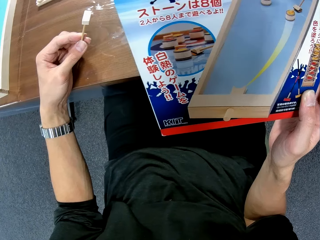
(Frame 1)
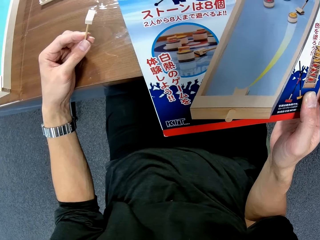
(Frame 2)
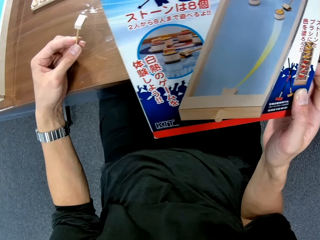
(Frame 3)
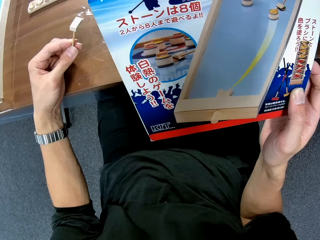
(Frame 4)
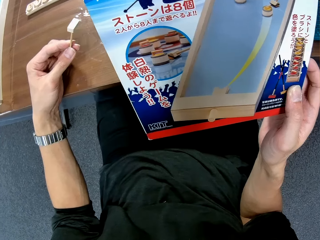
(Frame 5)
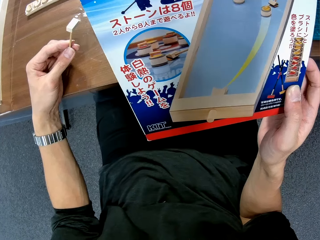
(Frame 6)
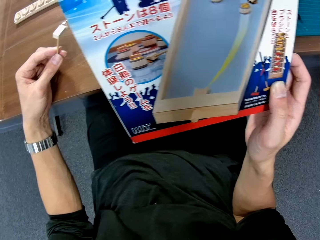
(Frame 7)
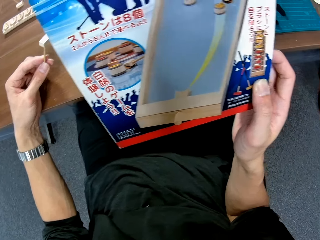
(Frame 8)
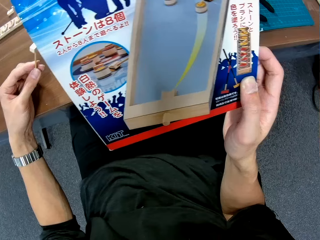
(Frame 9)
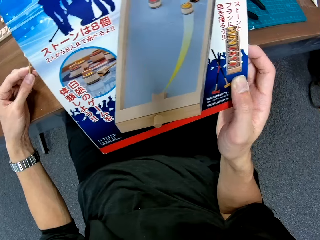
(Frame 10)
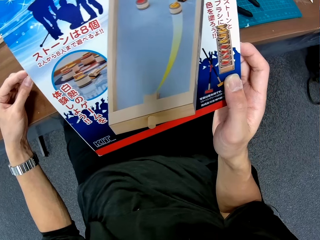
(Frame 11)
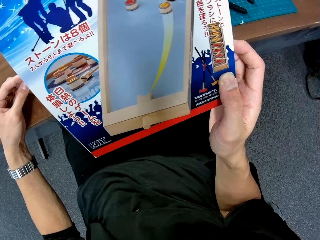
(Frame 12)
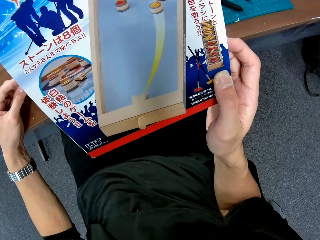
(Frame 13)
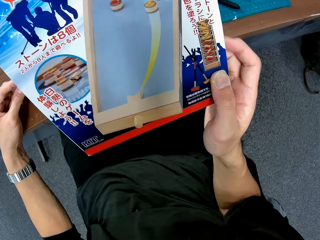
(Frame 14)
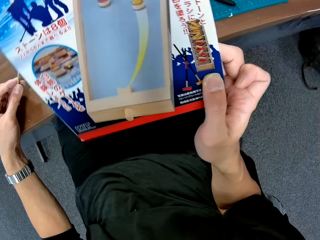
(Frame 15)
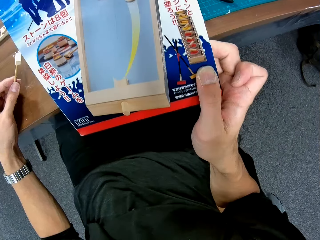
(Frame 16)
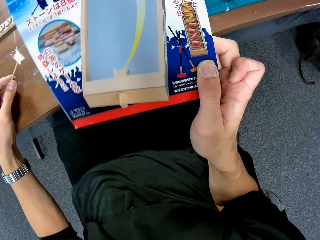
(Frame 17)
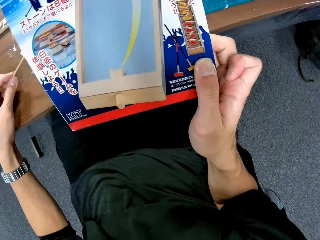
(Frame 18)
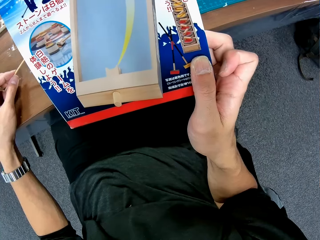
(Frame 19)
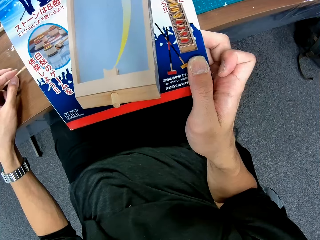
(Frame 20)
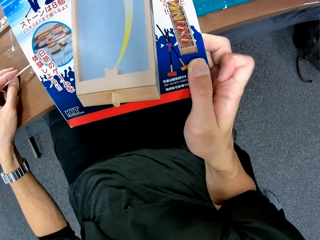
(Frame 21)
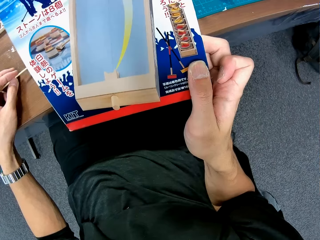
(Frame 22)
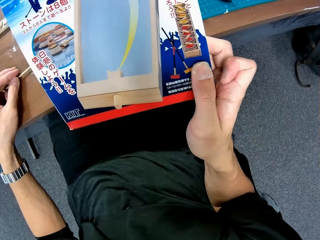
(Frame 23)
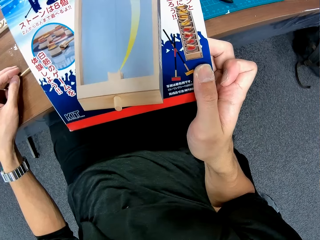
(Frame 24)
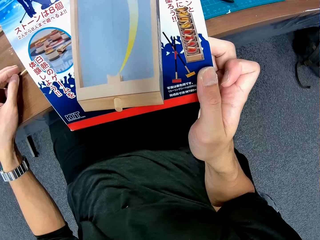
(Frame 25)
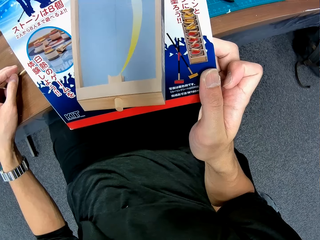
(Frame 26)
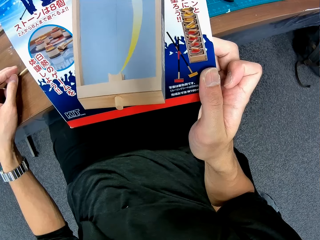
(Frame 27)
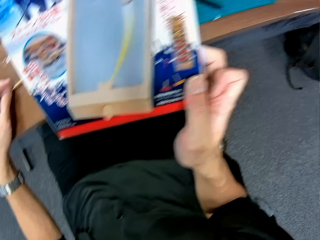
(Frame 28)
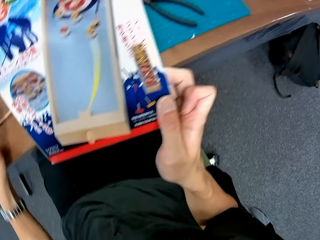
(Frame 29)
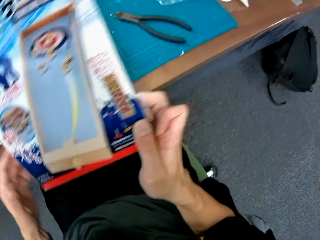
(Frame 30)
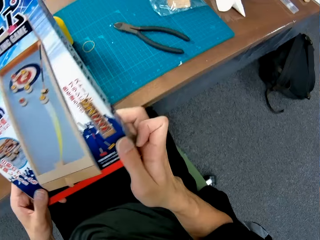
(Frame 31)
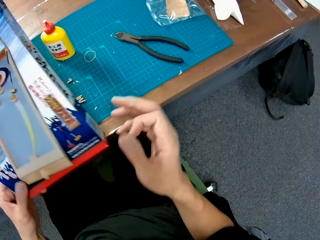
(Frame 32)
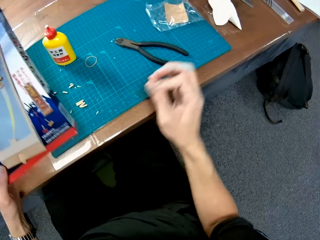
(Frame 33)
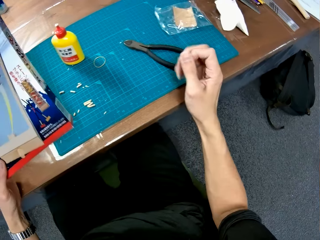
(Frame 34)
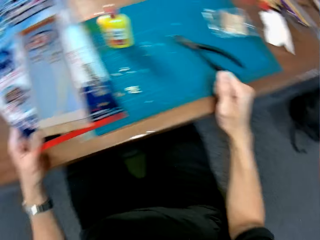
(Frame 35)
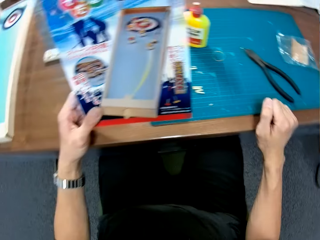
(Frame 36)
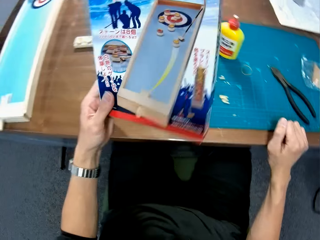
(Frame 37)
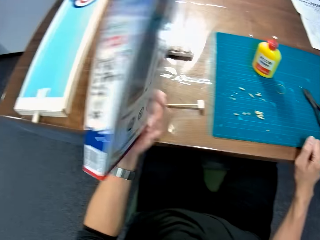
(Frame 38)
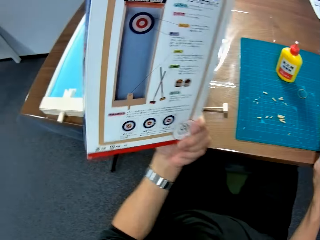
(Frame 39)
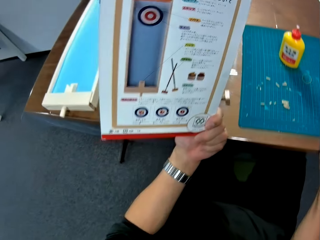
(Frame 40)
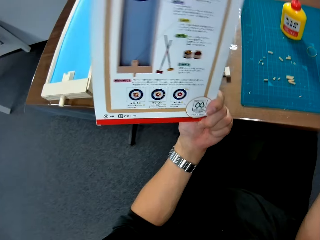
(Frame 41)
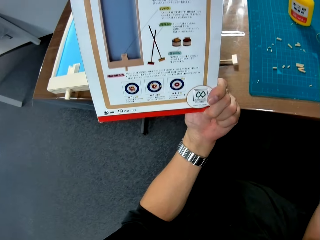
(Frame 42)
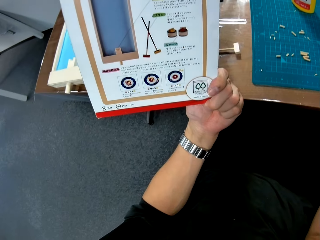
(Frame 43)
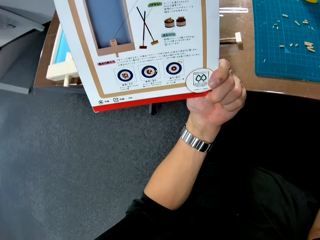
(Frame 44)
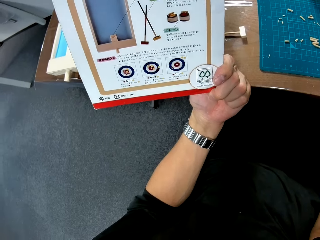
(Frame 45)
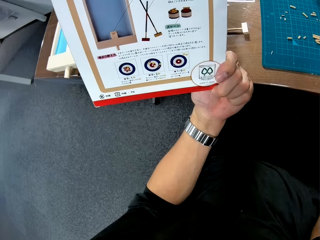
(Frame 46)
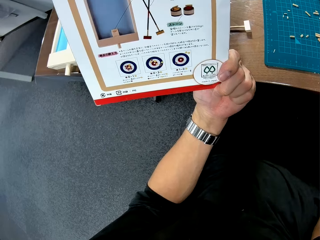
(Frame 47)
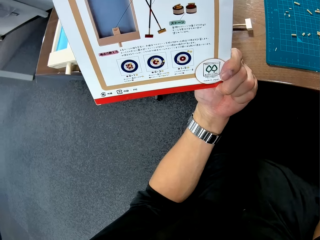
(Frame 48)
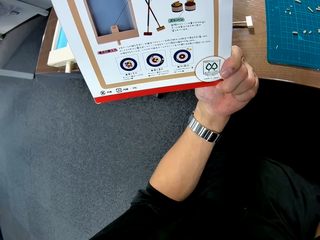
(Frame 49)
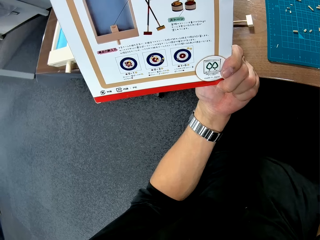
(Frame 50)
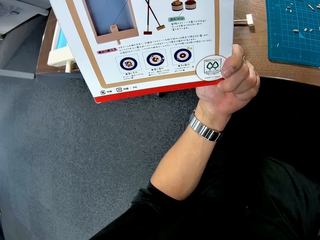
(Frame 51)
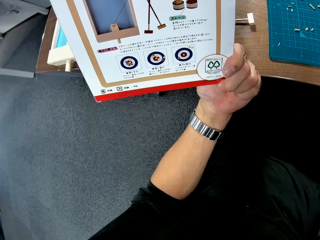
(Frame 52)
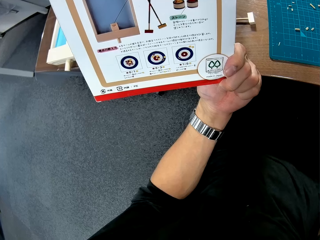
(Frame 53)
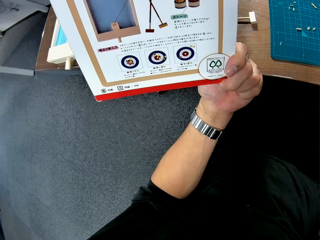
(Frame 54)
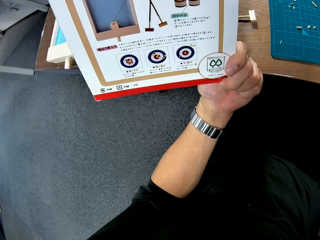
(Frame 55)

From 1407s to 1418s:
The camera wearer drops the piece of wood. They turn around. They move the hand close to the table. They turn around. They turn the pucket board game box. They look at the pucket board game box.

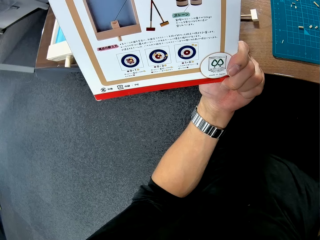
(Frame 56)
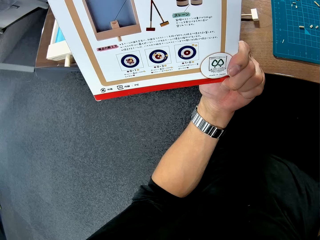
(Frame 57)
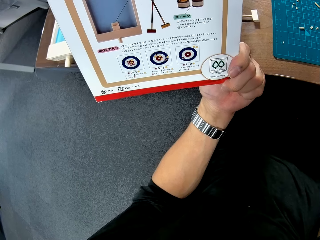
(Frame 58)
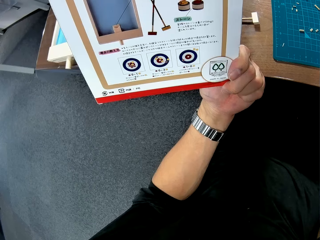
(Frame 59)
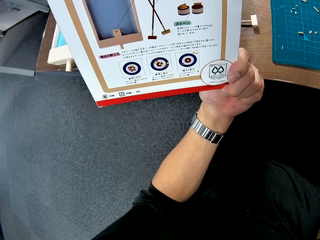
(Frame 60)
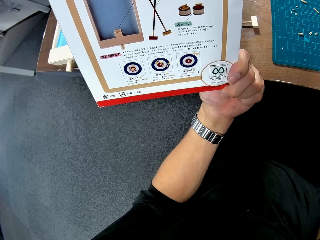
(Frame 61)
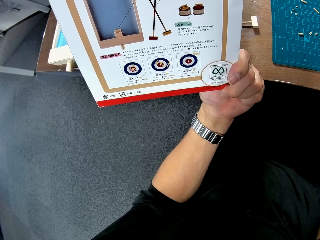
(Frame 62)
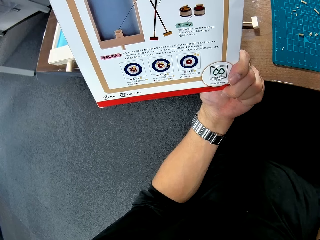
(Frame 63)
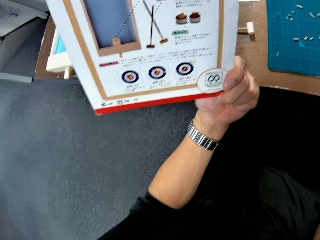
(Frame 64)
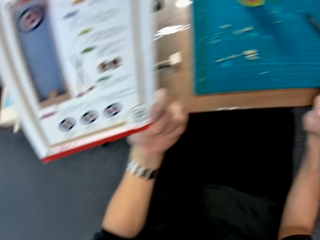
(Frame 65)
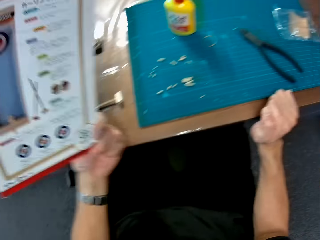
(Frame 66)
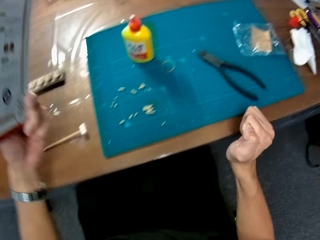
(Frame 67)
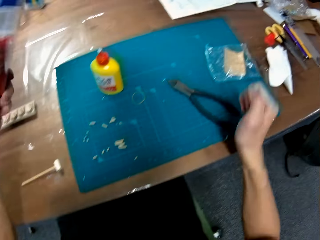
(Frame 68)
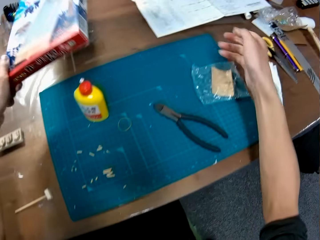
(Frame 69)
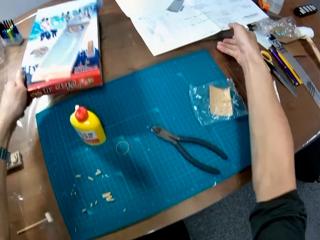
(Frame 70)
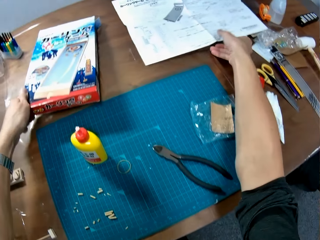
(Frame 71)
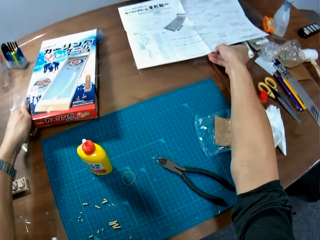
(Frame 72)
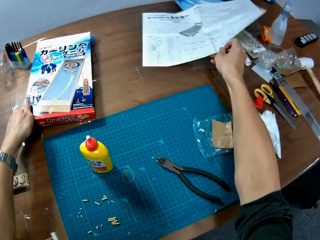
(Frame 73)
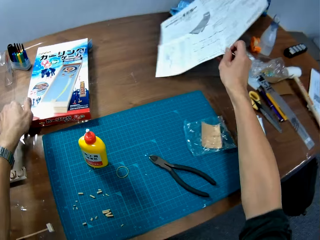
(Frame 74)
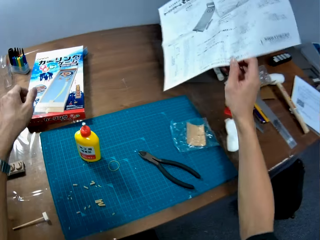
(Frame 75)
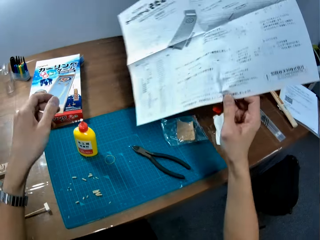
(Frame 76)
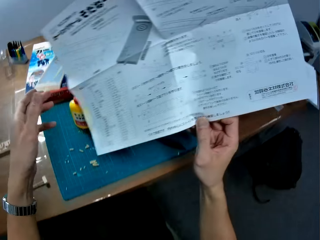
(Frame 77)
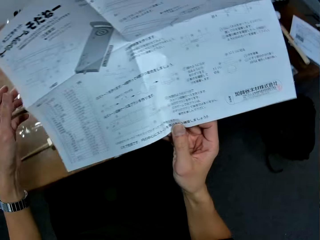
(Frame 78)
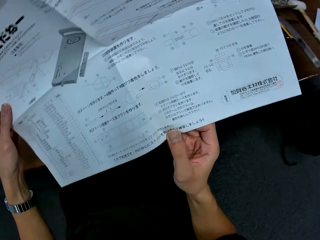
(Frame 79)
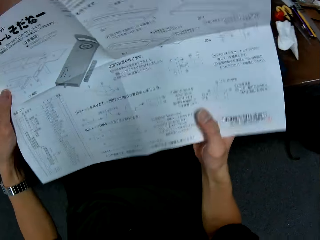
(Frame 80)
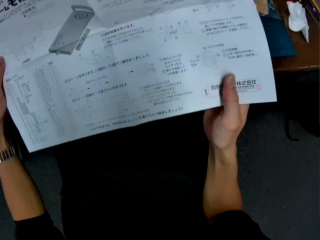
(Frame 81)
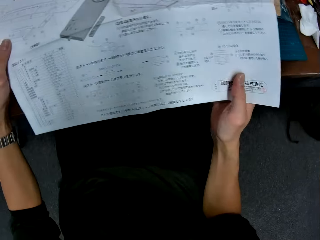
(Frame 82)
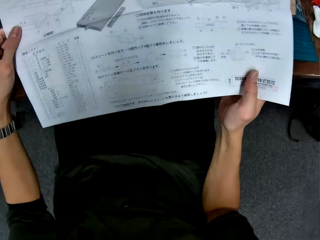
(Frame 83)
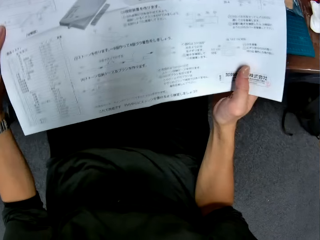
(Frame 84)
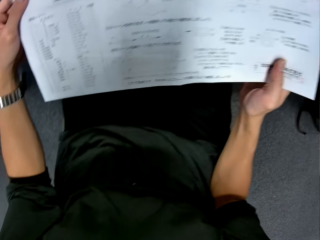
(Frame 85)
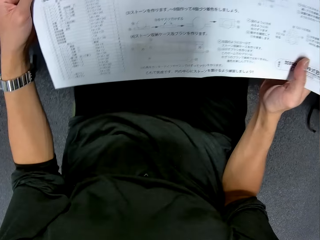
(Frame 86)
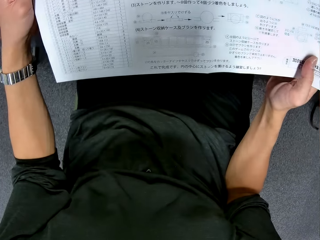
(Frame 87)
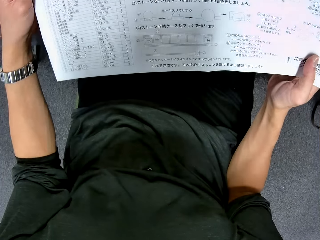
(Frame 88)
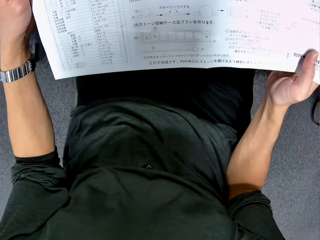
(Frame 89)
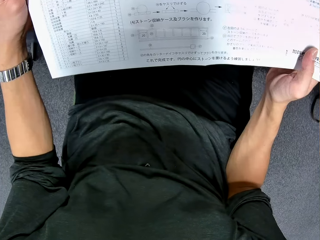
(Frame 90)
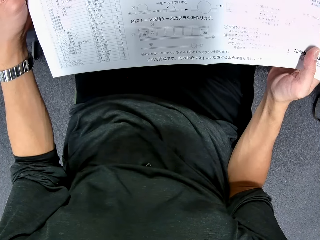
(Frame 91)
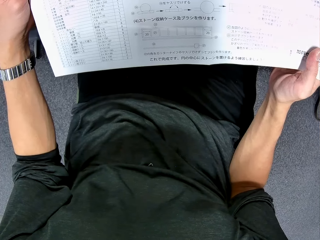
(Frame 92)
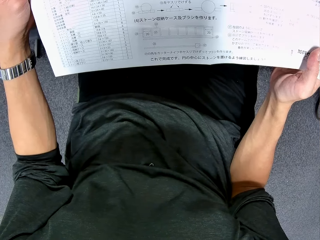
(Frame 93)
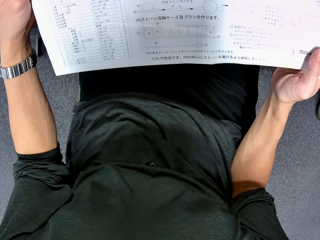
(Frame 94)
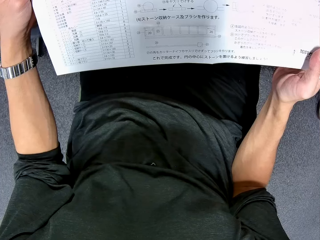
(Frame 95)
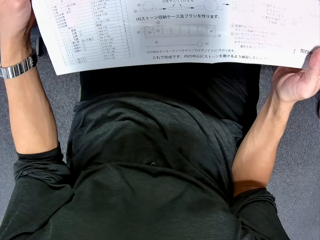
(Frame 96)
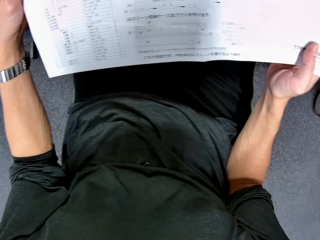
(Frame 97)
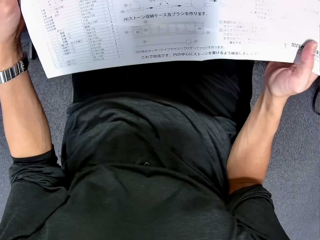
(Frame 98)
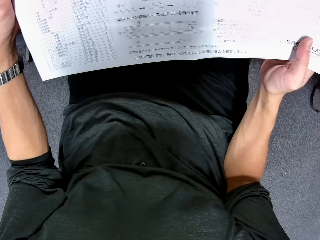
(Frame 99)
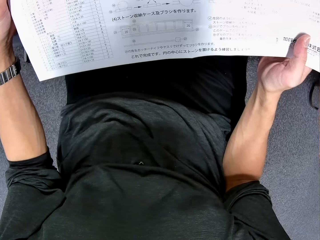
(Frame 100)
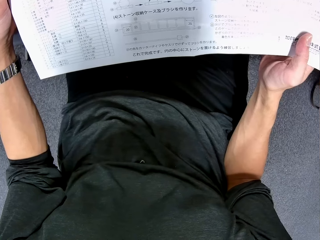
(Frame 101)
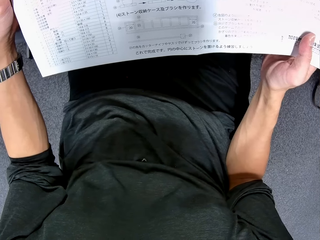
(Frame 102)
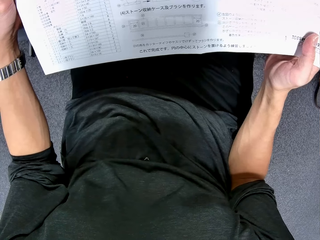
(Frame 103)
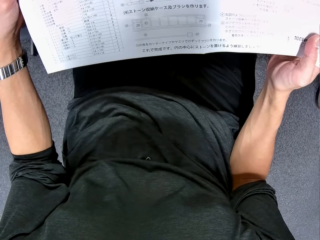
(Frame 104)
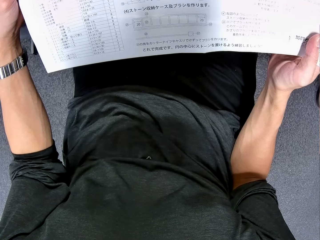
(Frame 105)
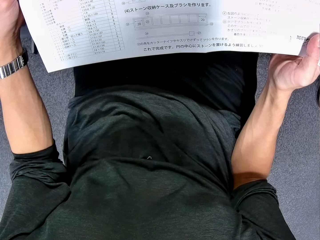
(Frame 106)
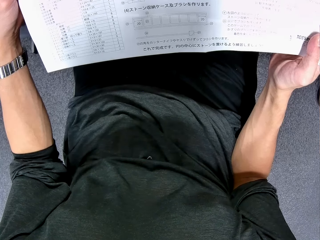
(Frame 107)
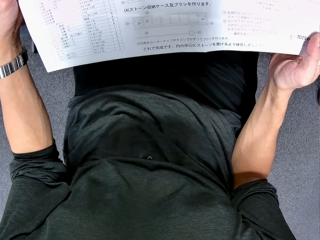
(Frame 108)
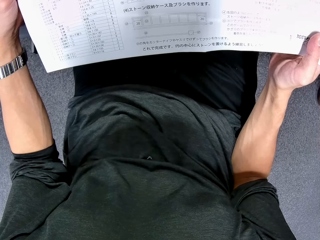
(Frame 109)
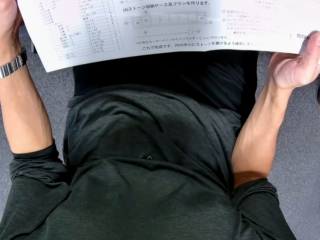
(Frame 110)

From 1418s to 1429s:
The camera wearer turns around. They pick up an instruction paper from the table. They put the pucket board game box on the table. They hold the instruction paper. They look at the instruction paper.
